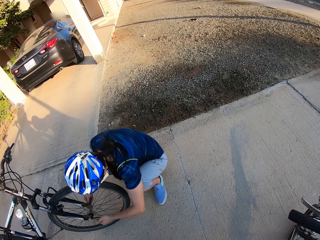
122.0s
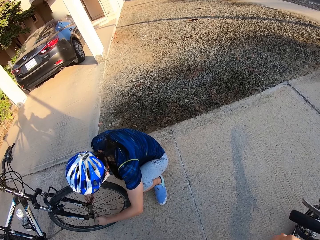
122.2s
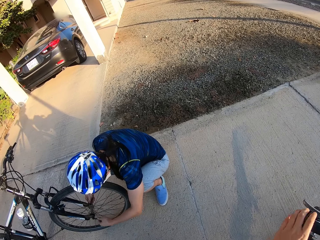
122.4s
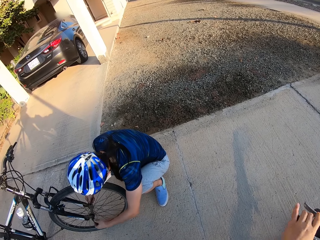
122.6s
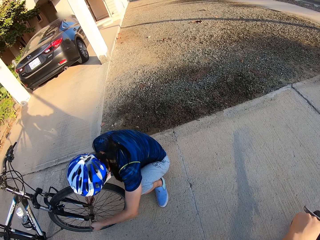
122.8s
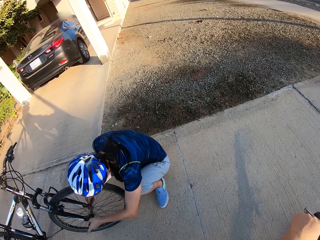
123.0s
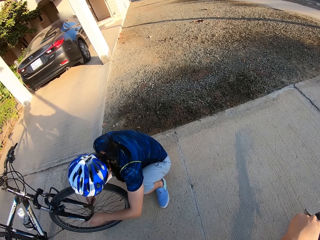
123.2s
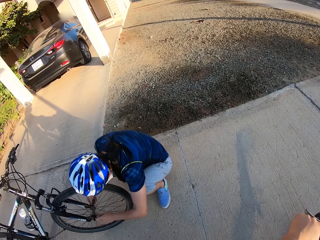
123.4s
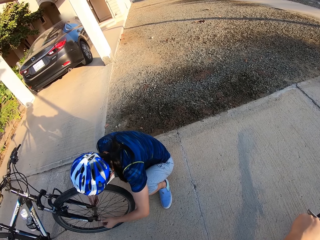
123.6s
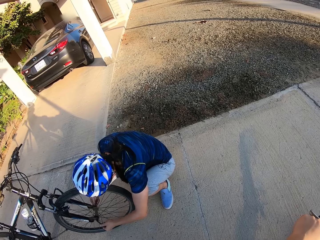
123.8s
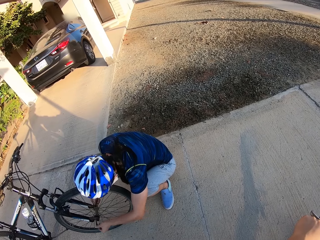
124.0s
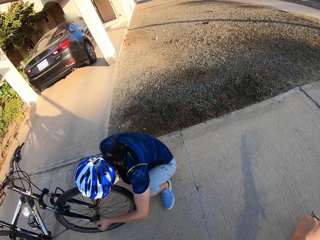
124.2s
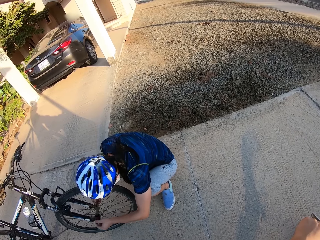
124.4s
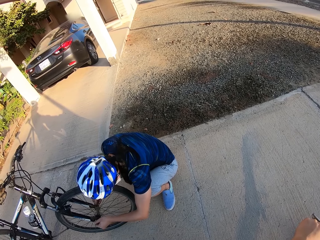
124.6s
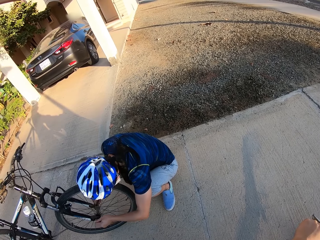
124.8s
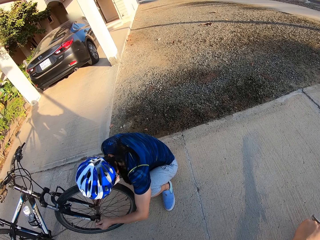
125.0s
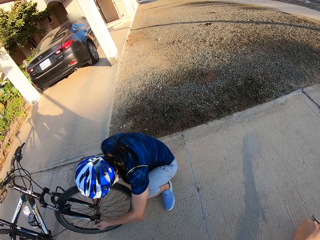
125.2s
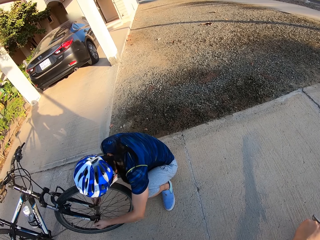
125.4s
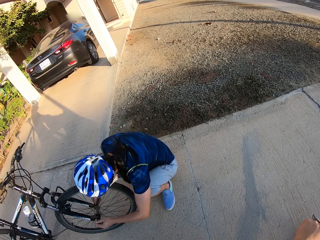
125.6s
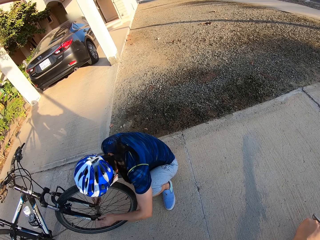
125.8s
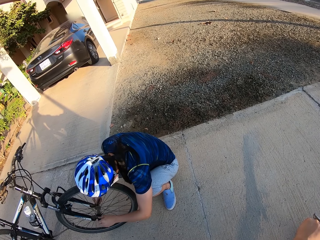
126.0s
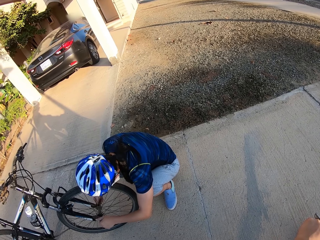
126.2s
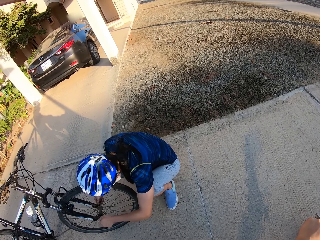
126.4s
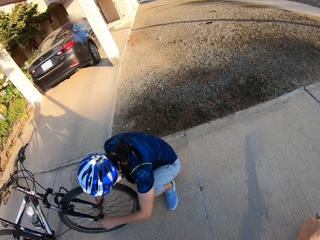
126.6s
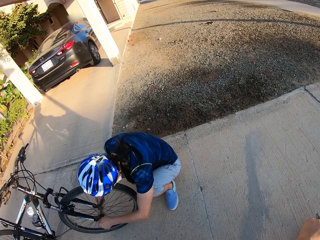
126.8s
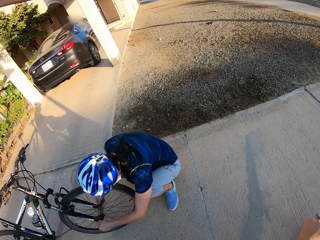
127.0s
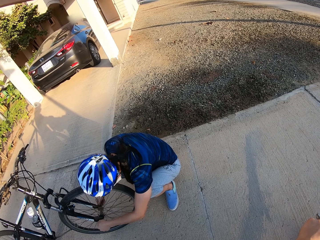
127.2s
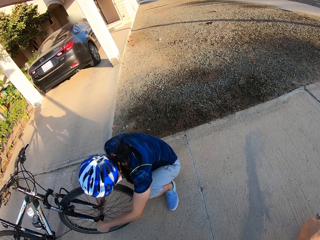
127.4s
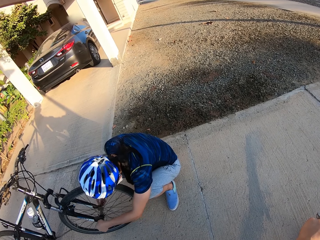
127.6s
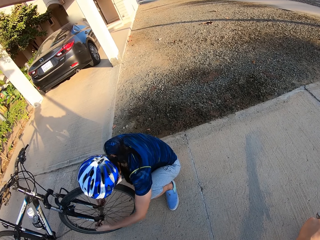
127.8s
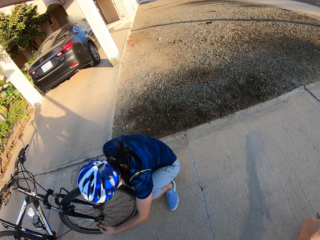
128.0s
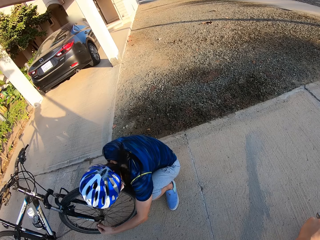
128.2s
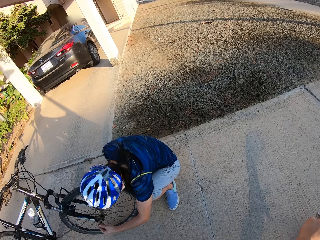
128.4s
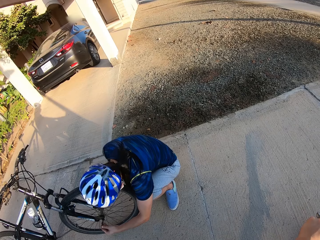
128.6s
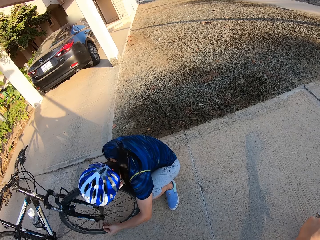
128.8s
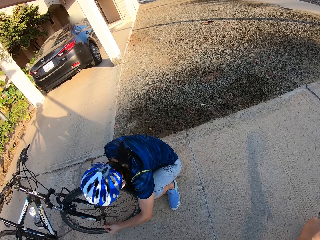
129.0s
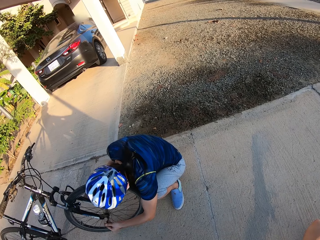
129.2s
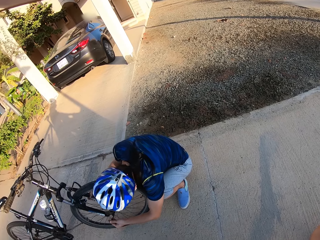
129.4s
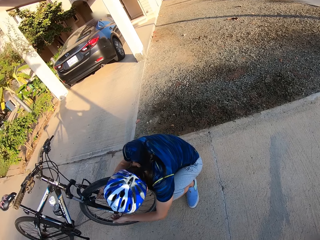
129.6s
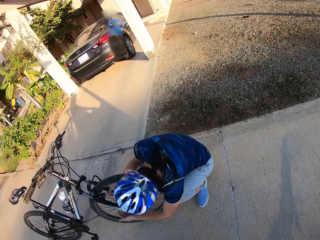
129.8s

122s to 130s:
The camera wearer holds the bicycle. A man tightens the bolt with a spanner.

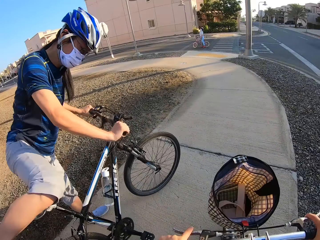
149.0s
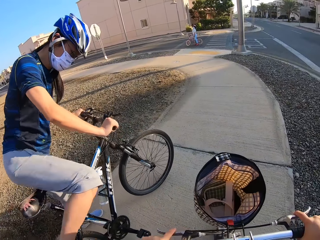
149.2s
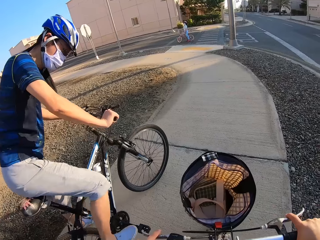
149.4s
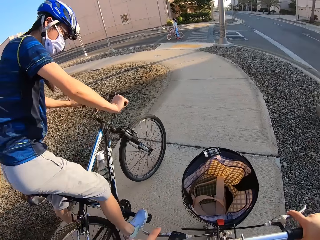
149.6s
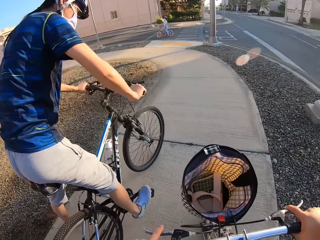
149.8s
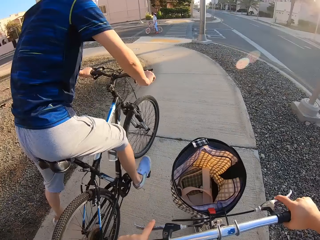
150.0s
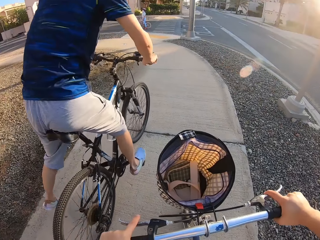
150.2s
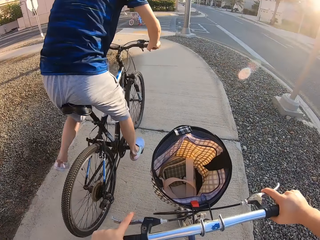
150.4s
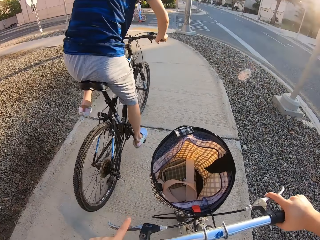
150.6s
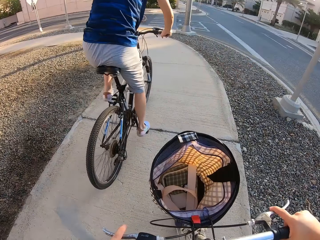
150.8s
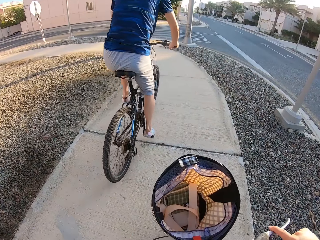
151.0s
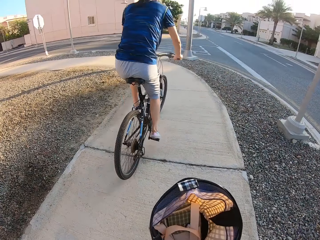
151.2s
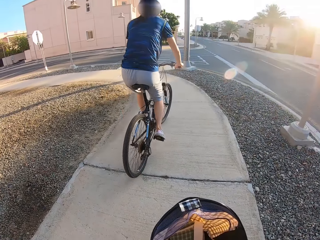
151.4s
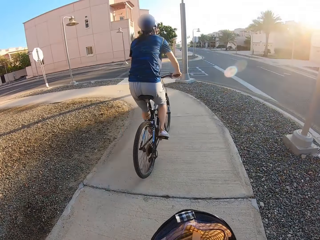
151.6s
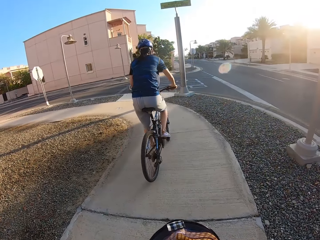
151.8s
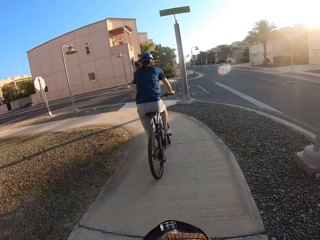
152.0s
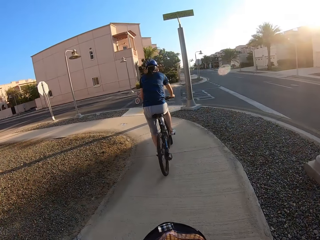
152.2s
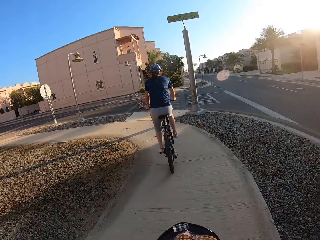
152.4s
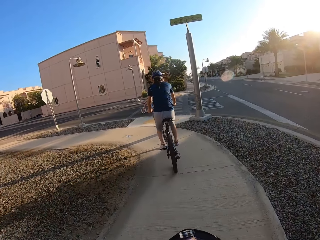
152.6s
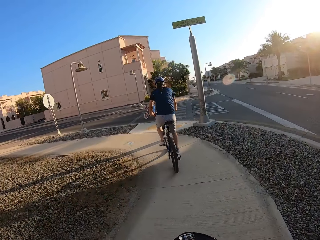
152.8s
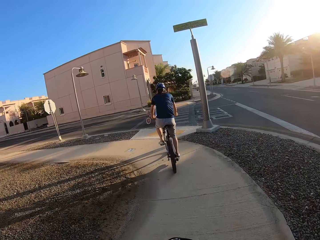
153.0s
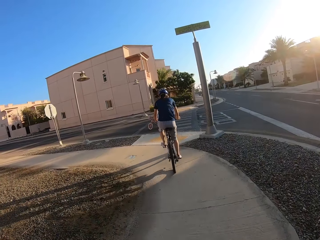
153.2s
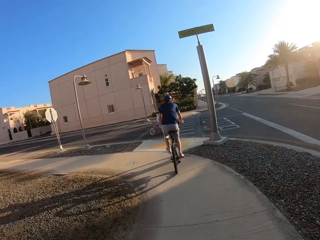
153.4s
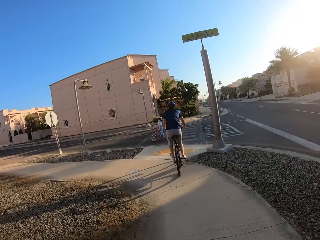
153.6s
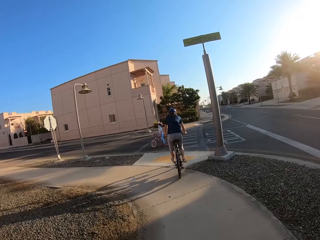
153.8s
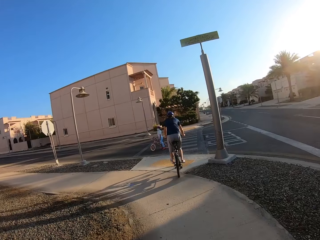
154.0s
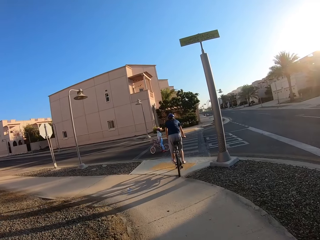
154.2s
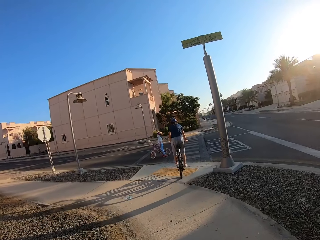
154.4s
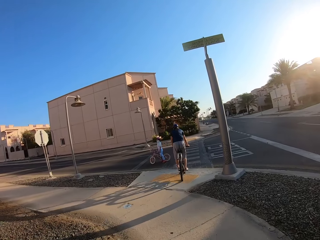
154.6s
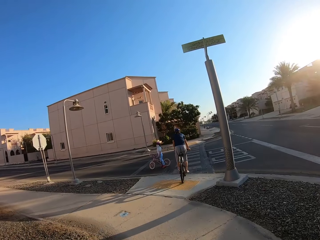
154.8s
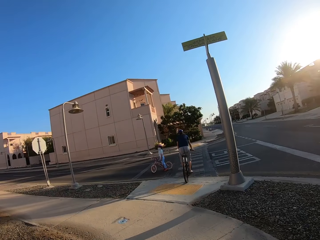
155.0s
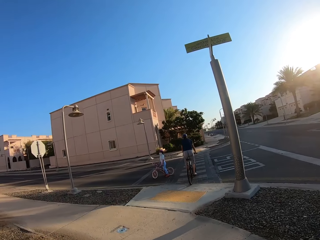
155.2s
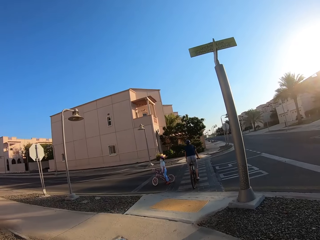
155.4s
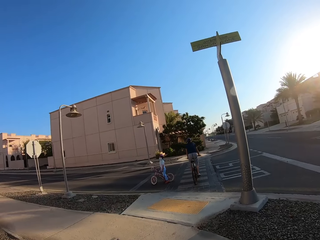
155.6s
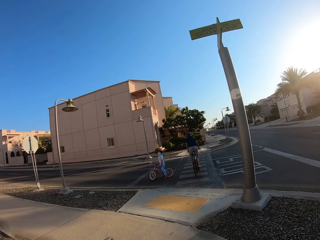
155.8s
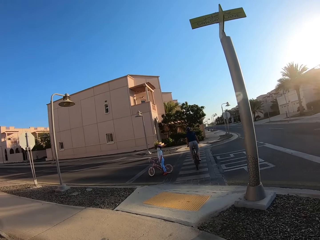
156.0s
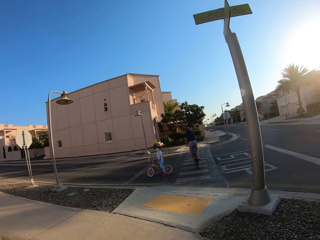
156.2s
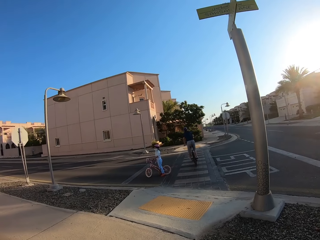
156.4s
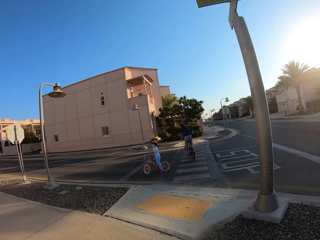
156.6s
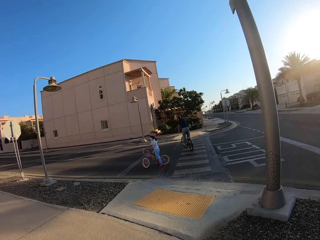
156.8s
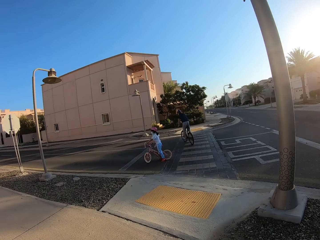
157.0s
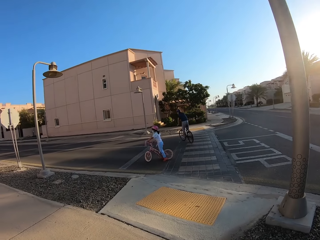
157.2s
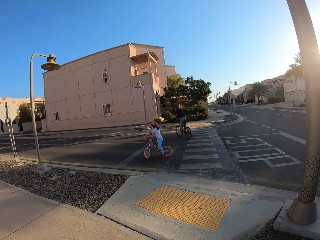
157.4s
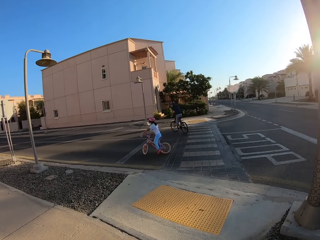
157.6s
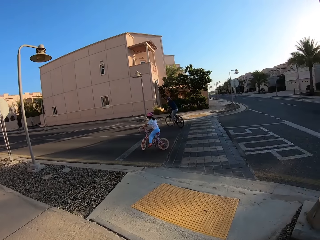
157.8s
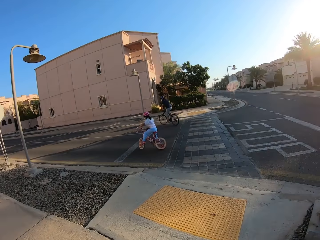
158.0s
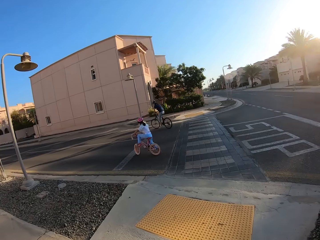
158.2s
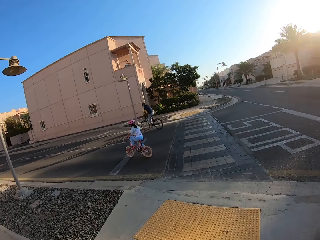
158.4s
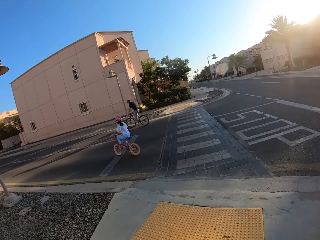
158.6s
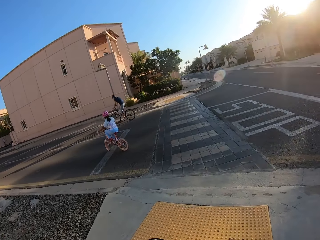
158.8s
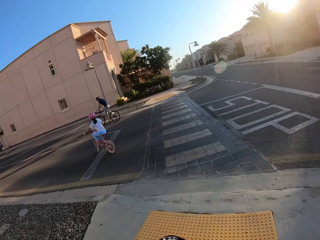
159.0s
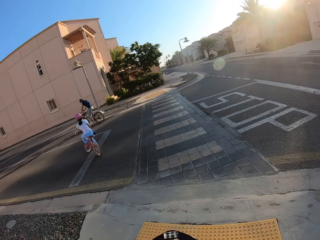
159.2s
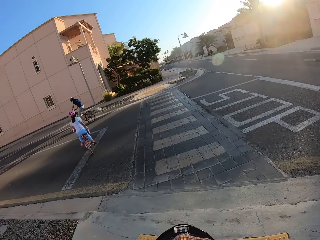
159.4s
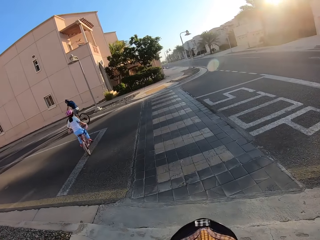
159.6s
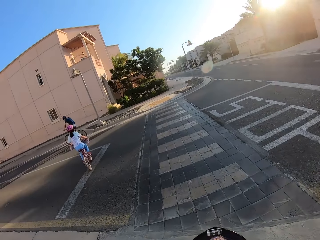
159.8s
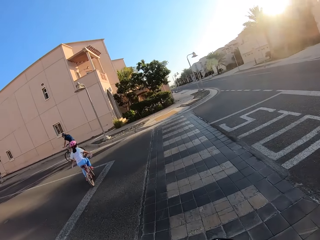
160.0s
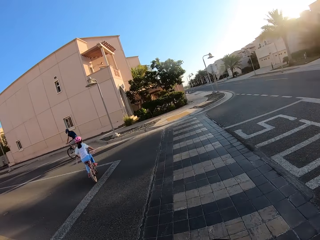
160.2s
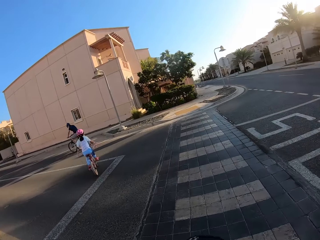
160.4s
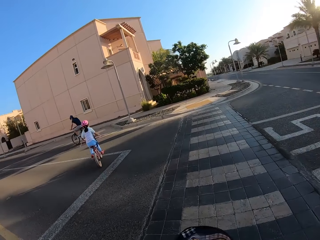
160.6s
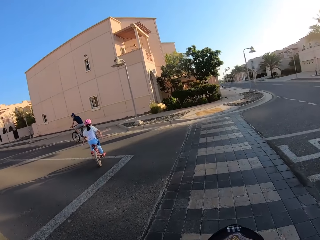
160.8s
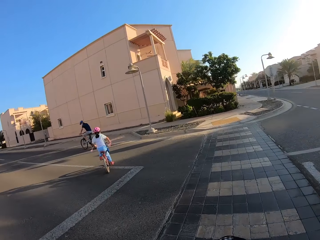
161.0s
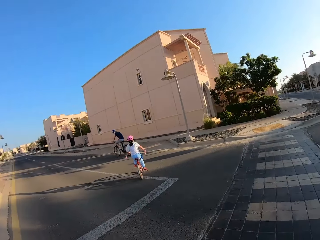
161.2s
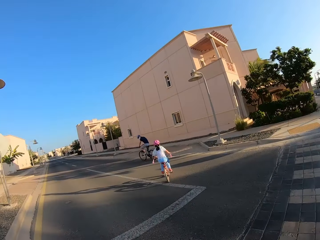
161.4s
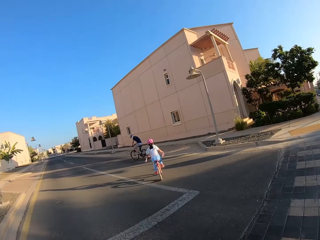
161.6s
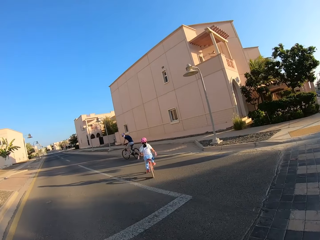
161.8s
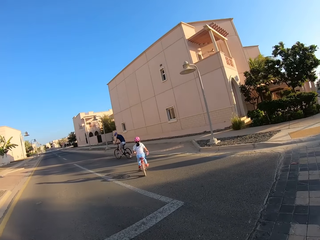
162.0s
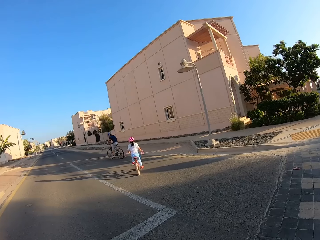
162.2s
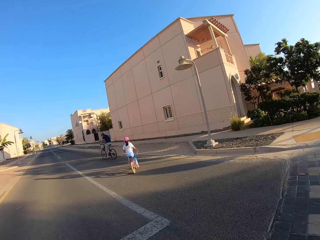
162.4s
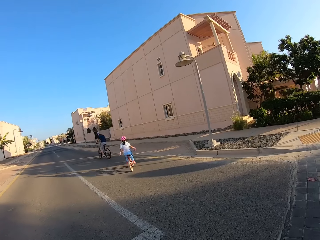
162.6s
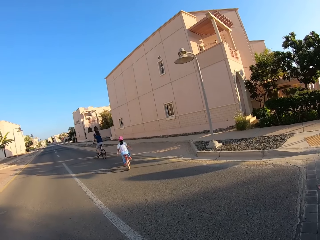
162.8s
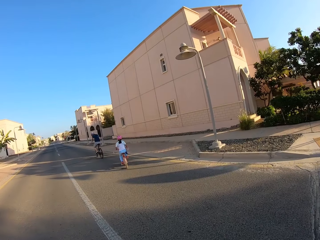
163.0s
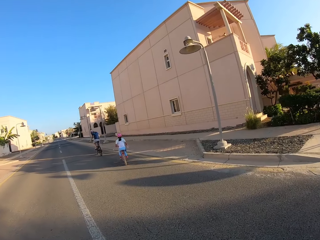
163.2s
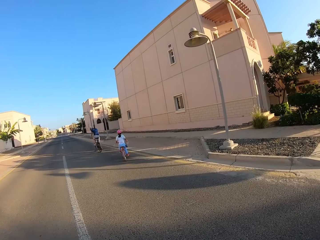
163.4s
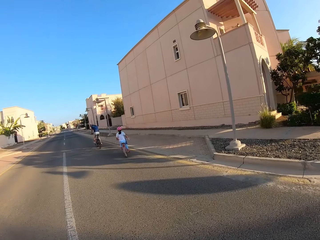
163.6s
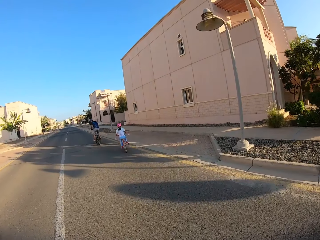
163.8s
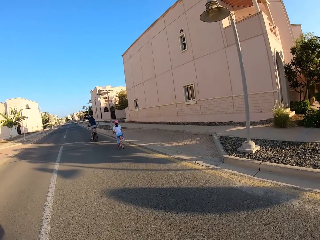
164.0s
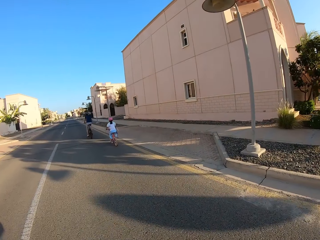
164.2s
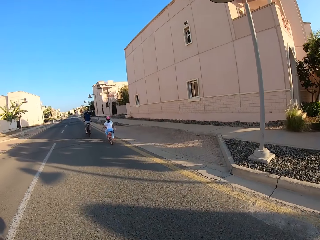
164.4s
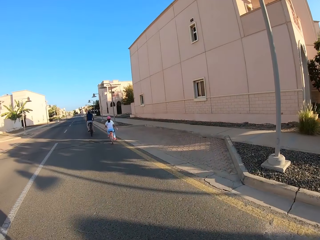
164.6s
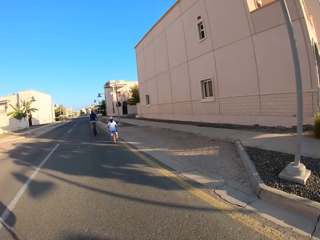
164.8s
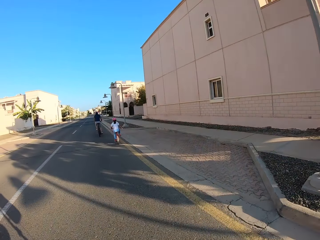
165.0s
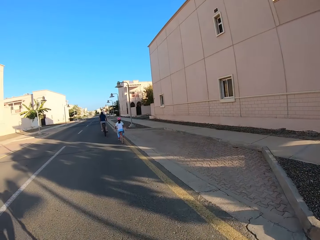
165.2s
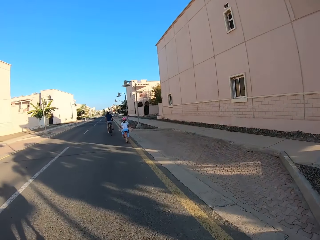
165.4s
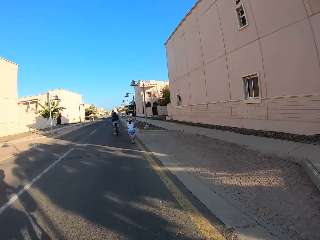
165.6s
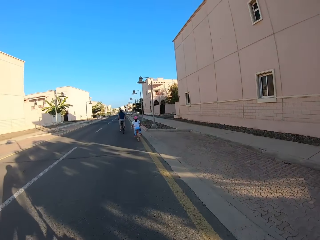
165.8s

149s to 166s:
A man starts to cycle. The camera wearer rides a bicycle. They start to cycle.
